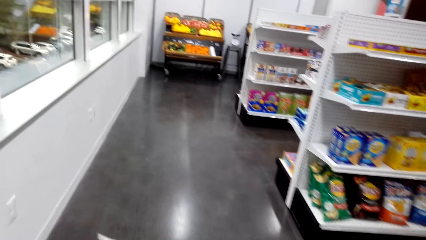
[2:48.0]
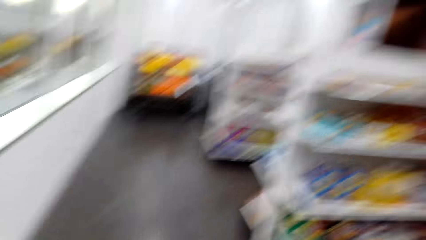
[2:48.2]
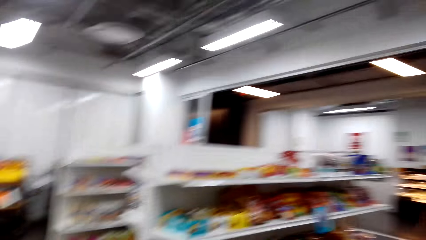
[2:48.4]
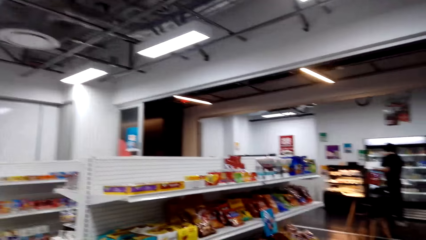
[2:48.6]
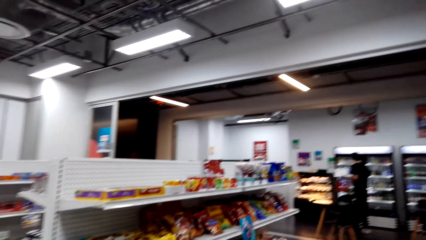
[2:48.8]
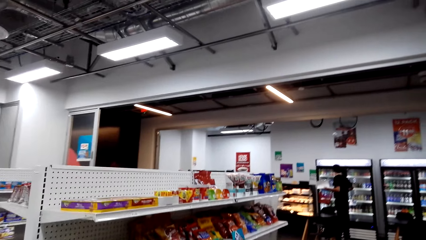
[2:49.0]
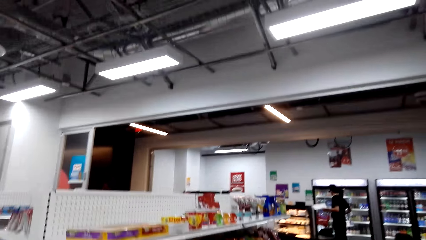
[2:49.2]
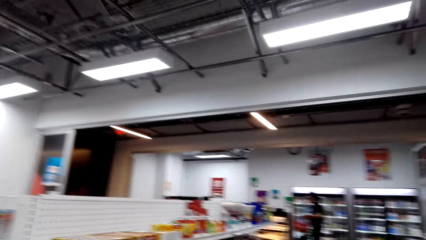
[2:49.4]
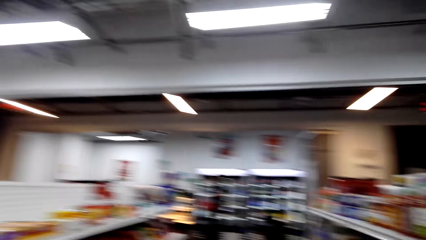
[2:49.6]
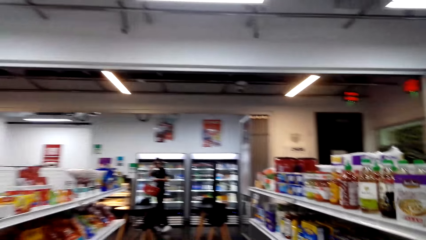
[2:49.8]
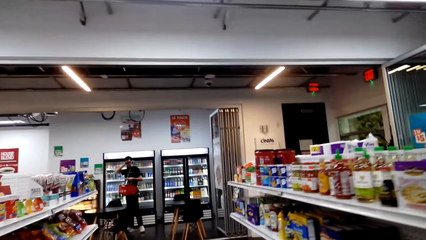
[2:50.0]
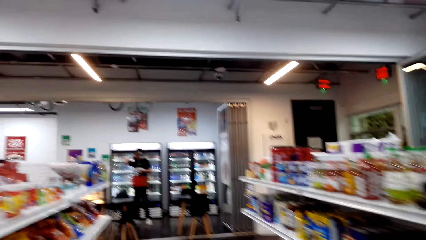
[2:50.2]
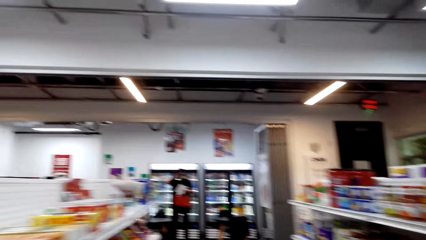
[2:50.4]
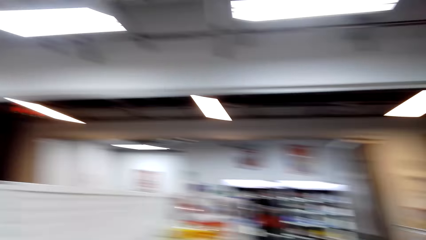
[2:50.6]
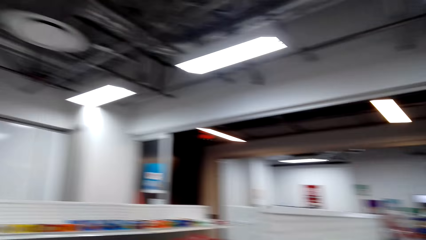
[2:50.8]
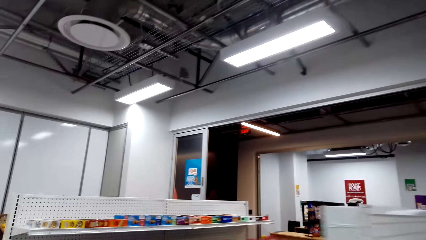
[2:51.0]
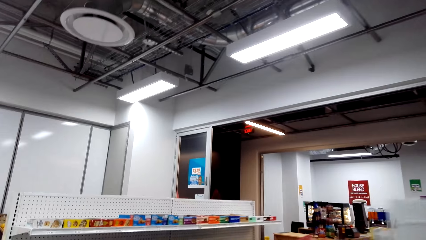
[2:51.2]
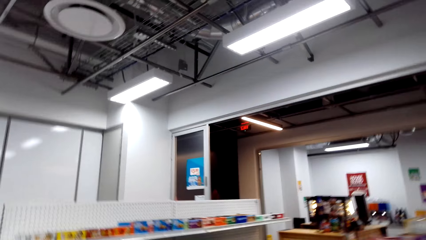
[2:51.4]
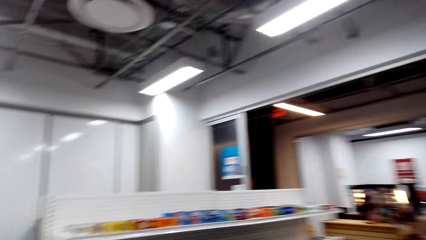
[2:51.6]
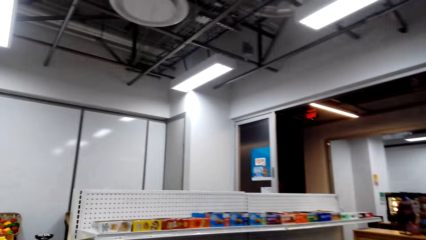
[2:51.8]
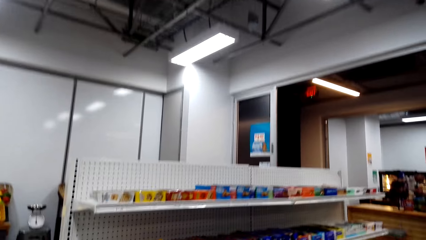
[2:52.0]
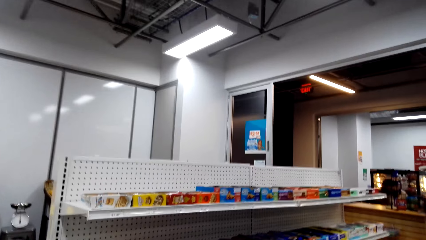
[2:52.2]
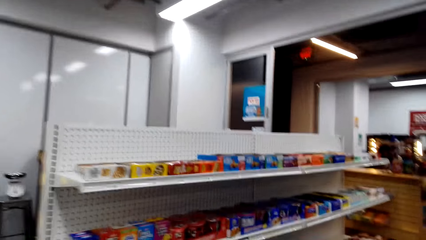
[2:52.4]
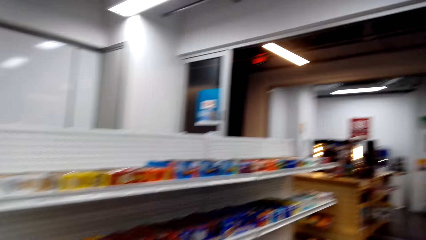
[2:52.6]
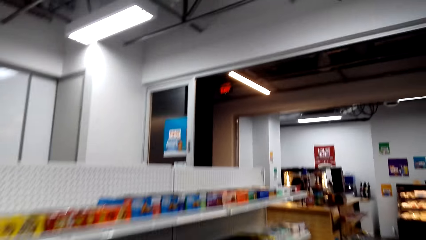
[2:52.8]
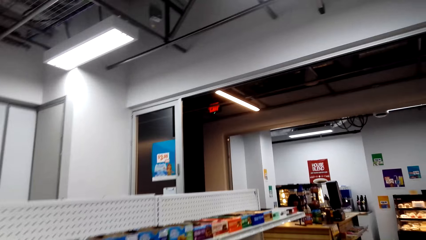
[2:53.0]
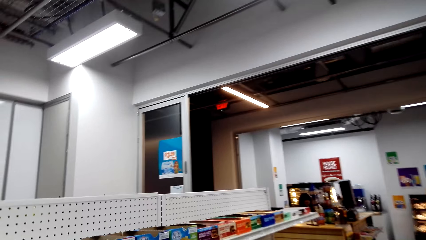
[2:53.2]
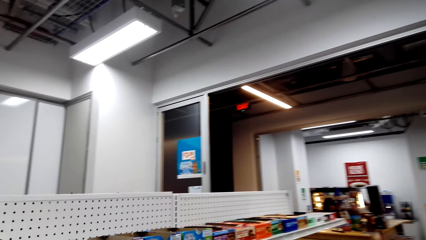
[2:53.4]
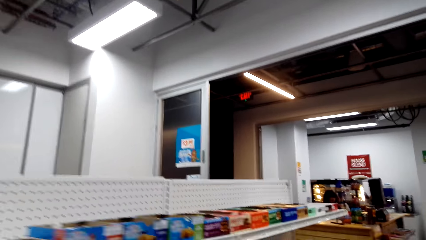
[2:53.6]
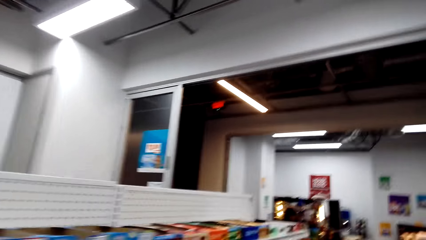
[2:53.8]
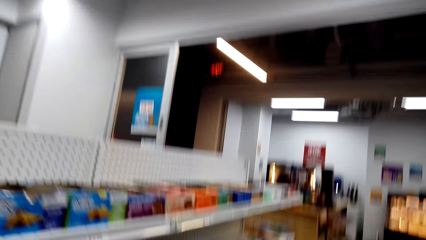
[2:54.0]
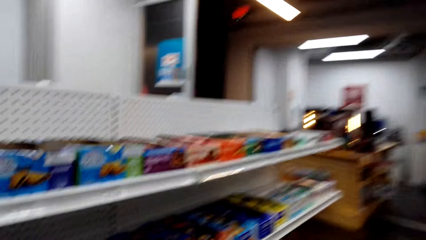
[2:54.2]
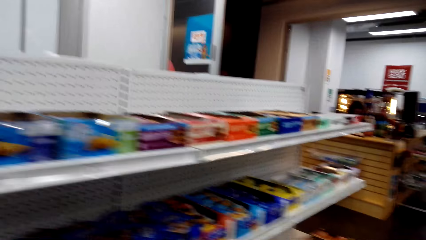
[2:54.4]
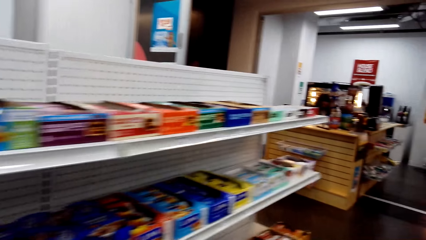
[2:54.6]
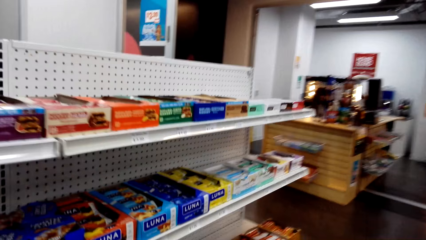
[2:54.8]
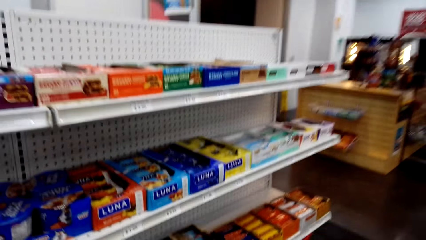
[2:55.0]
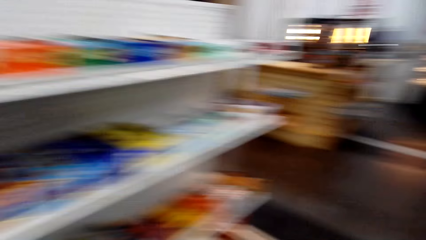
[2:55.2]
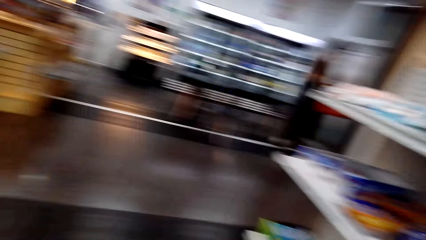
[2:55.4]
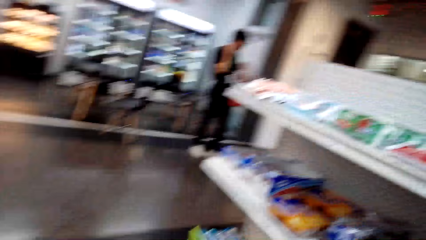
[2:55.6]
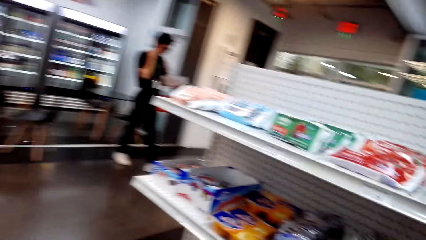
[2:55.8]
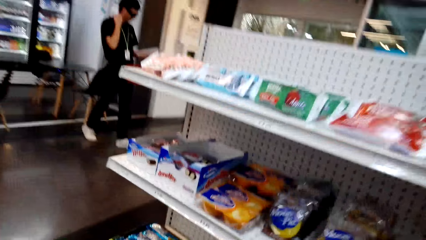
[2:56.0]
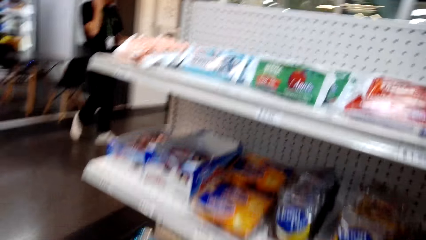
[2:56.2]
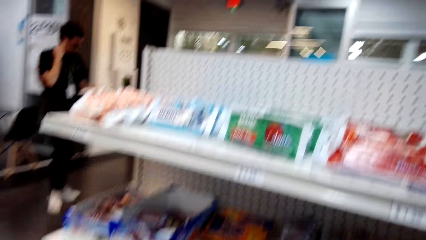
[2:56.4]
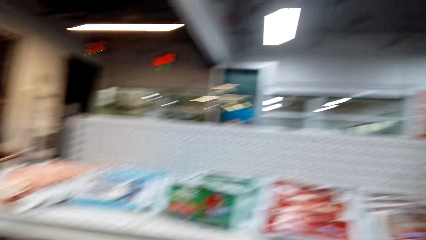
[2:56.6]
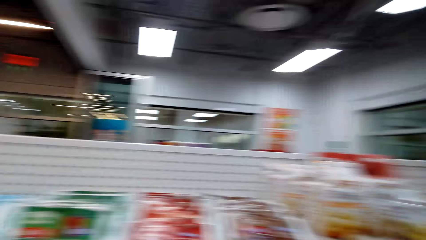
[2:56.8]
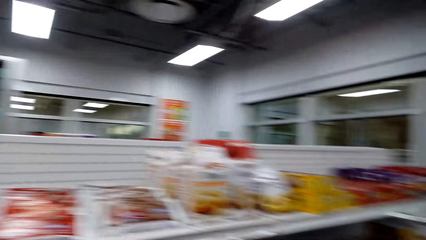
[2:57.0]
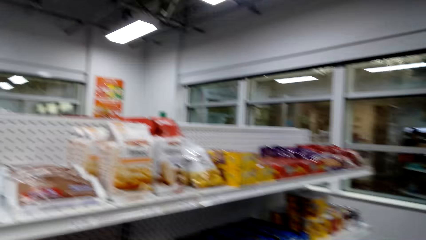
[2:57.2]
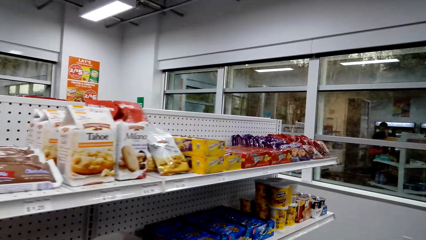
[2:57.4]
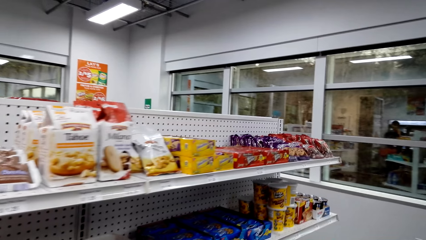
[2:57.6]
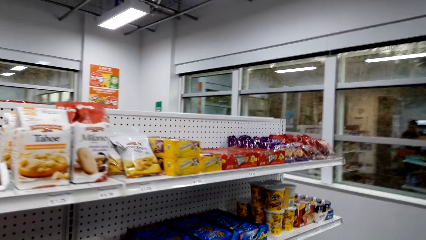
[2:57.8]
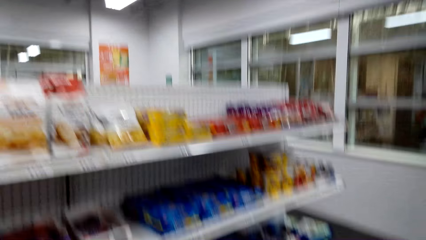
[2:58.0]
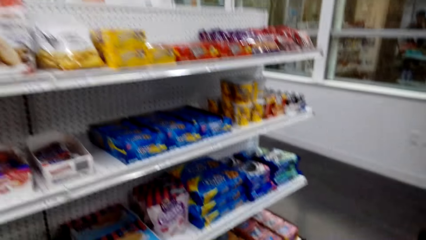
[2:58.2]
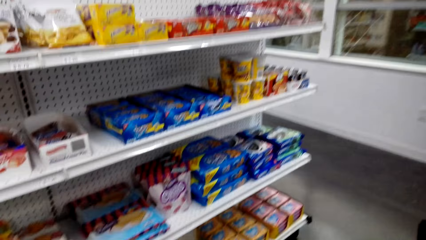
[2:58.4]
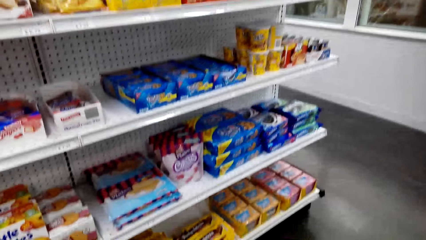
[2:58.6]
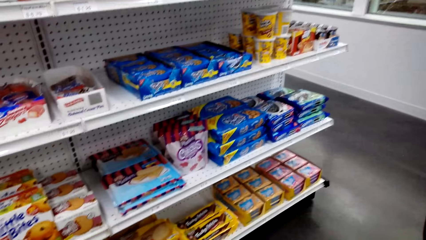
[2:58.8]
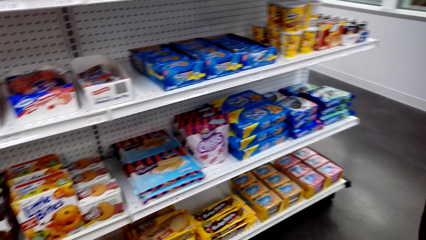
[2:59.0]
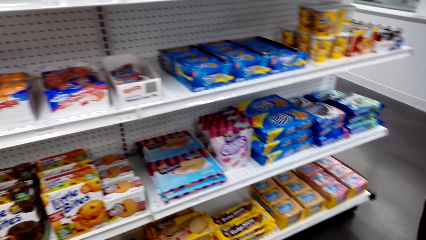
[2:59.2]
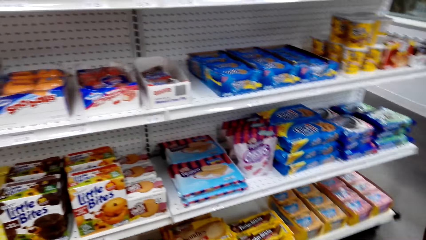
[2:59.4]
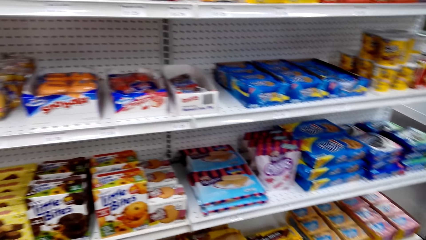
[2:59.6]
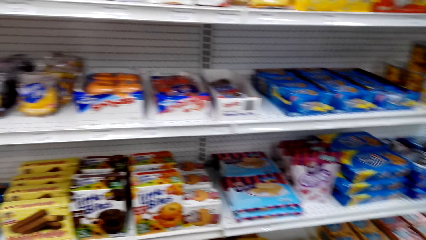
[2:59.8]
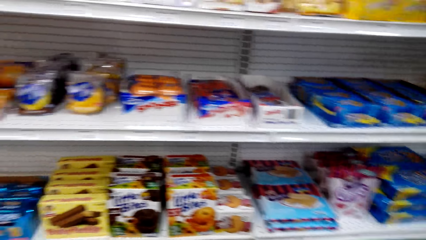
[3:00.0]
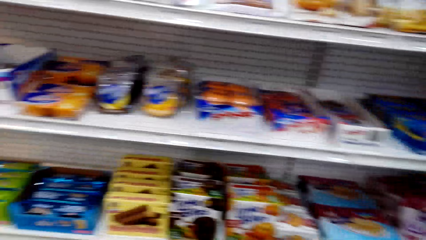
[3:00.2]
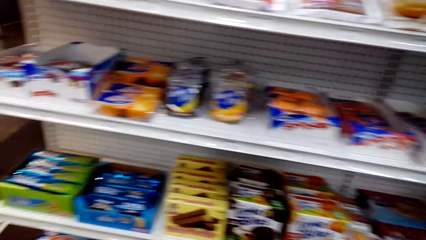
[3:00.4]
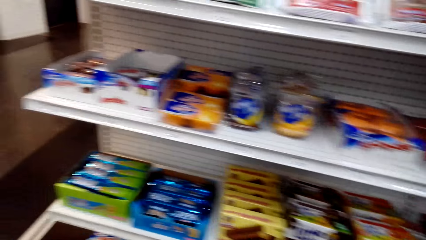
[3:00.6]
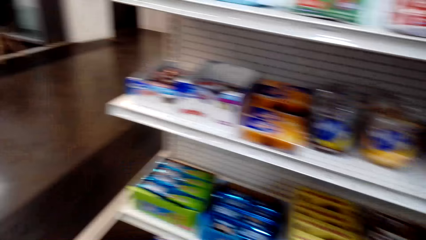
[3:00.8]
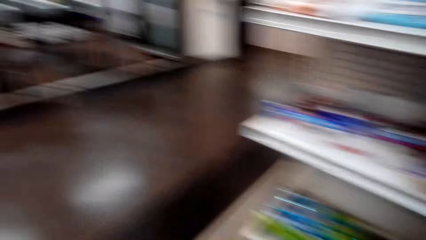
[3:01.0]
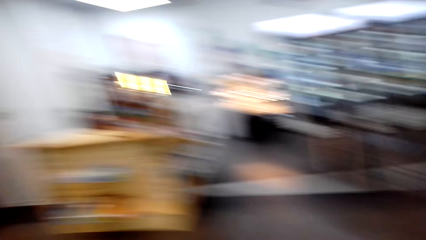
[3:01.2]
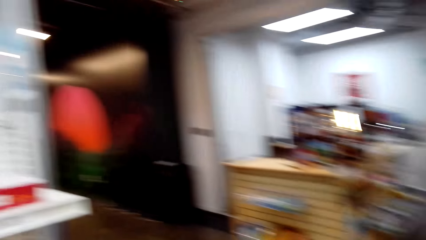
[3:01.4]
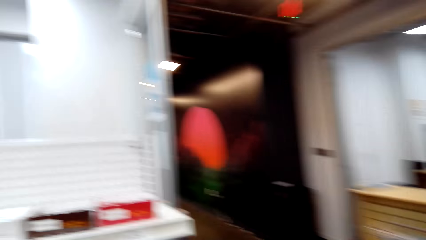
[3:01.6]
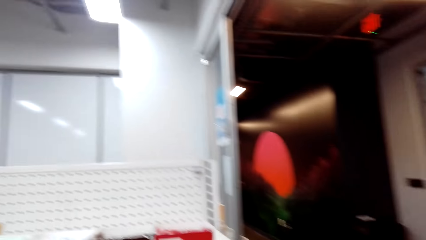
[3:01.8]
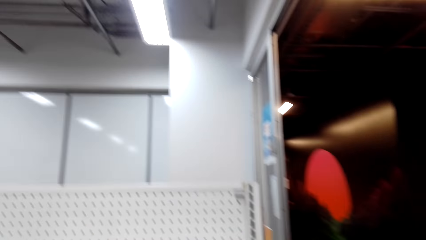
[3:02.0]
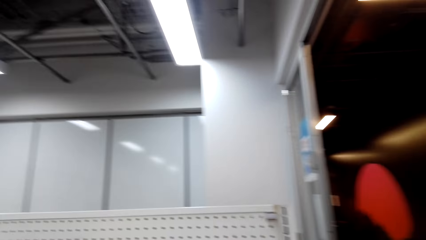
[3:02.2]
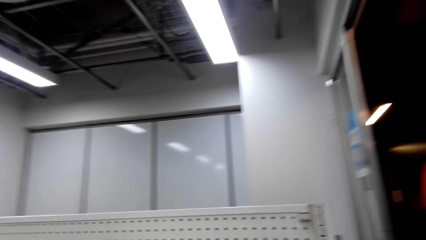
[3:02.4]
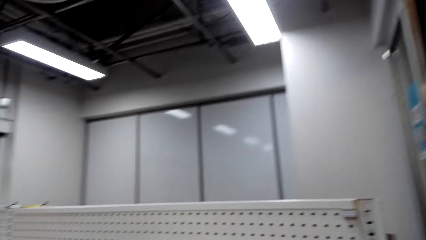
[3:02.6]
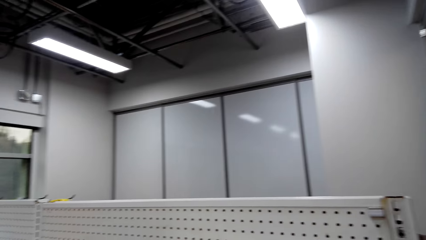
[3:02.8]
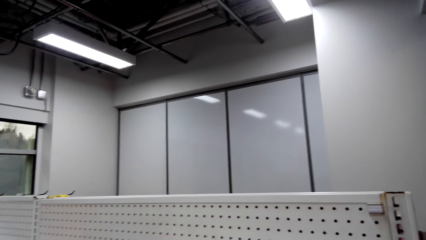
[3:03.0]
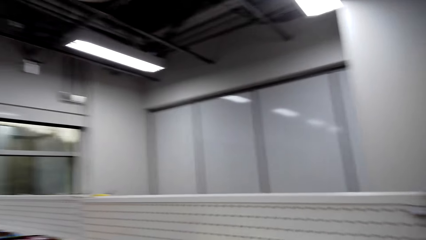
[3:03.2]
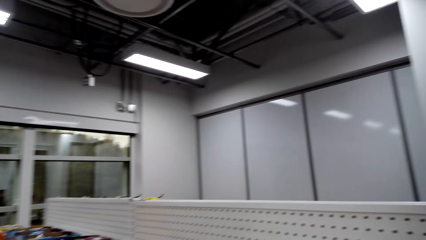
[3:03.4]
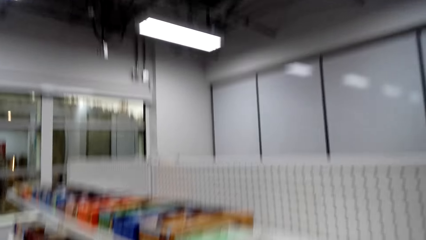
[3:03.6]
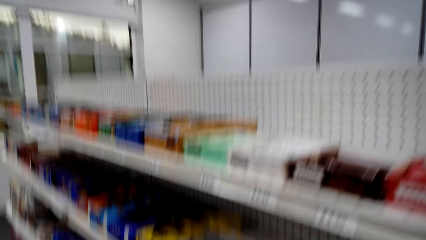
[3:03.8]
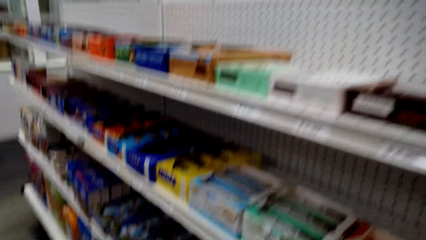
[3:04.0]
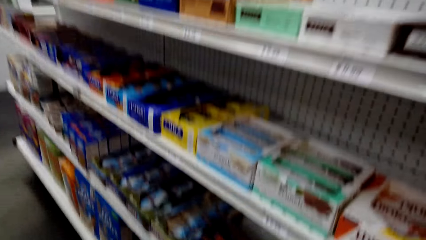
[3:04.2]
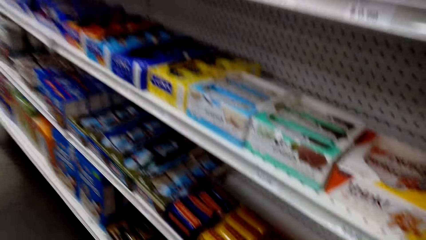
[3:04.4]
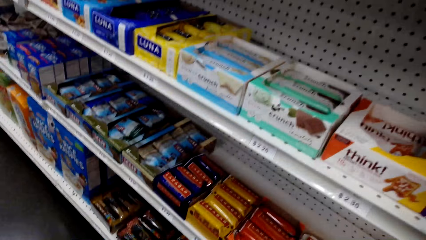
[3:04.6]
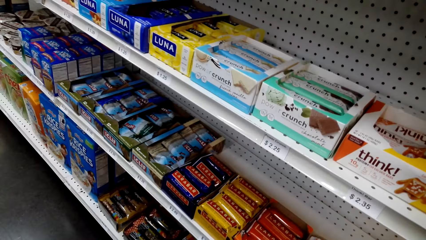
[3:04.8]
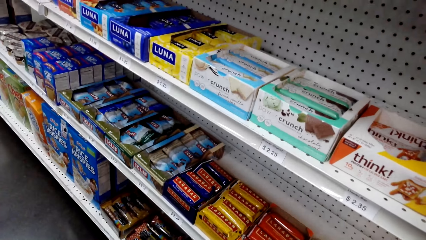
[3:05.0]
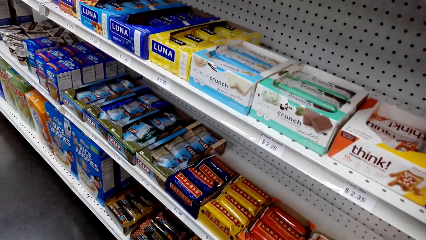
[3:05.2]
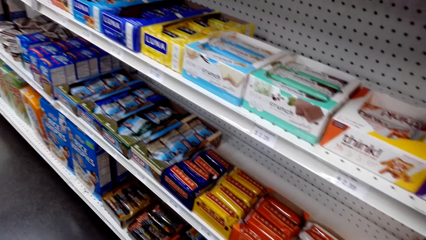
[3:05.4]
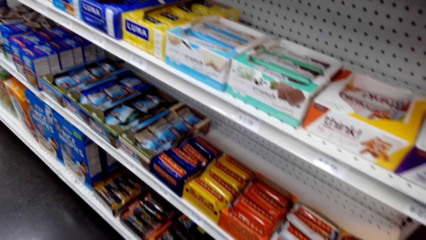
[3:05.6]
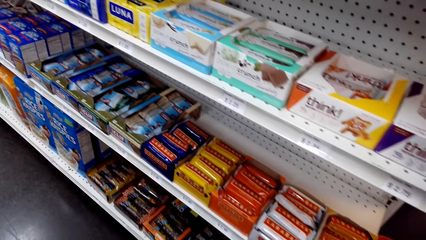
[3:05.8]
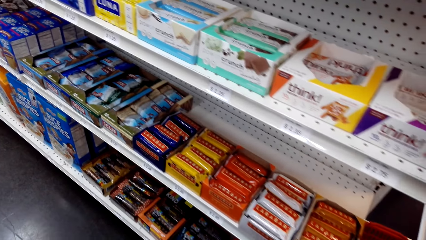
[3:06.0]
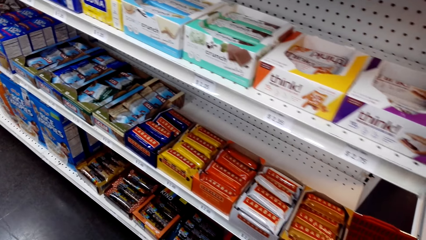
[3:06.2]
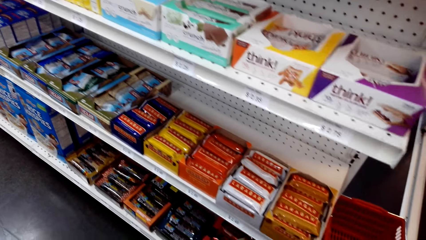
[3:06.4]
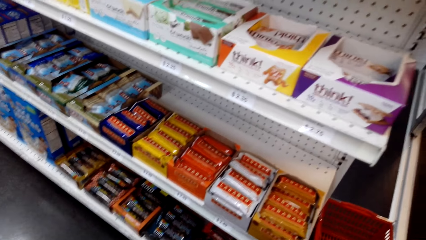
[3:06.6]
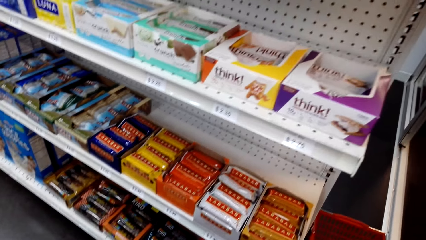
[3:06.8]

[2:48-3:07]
The camera wearer looks around a supermarket. They walk around the supermarket. They look around the supermarket. They walk around the supermarket. They look around the supermarket. They walk around the supermarket. They look around the supermarket. They stare at the sachets on the shelf.
